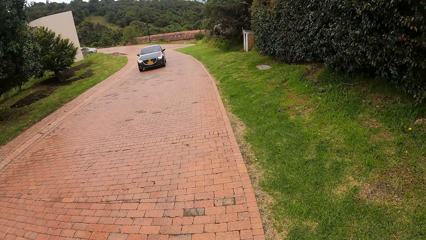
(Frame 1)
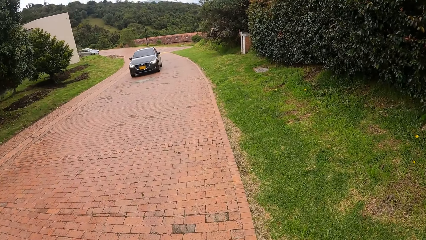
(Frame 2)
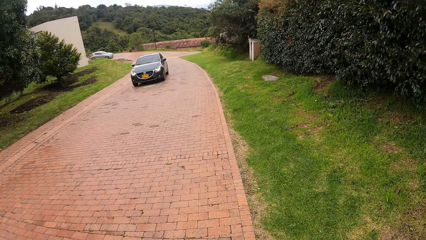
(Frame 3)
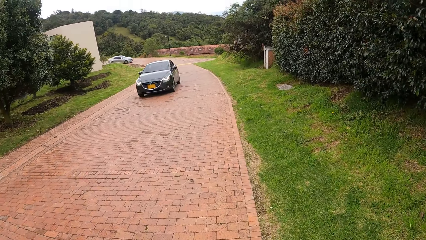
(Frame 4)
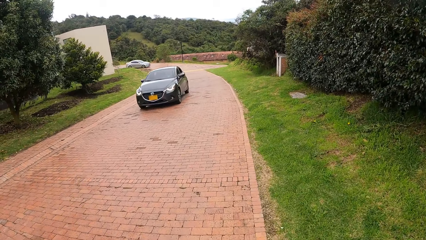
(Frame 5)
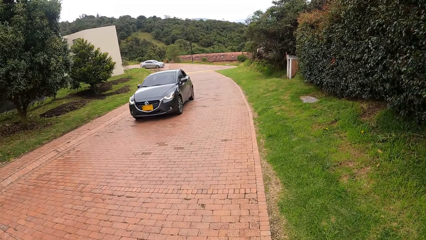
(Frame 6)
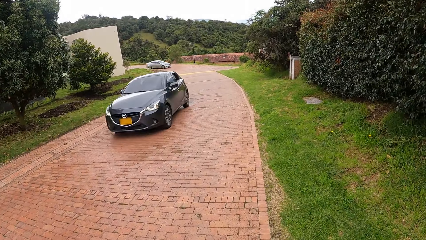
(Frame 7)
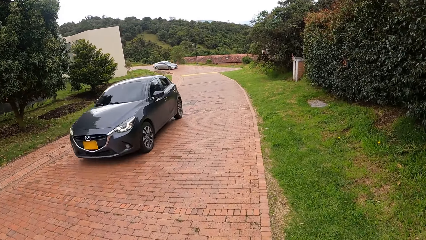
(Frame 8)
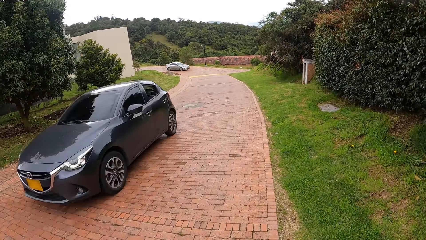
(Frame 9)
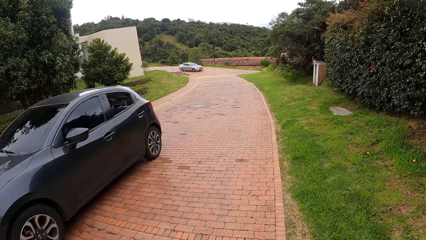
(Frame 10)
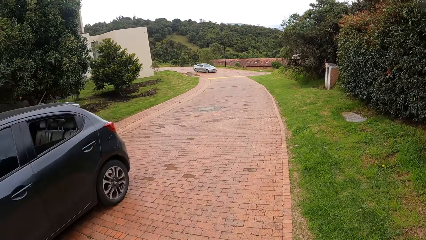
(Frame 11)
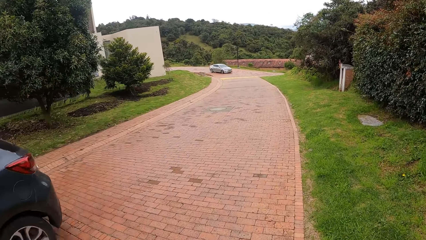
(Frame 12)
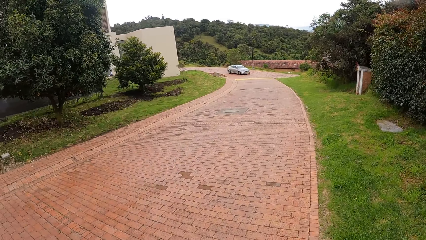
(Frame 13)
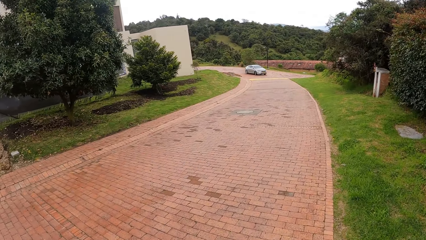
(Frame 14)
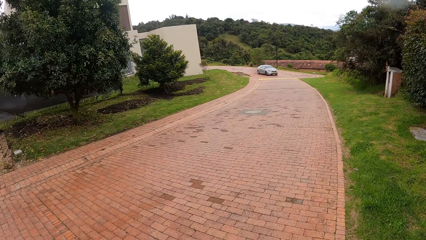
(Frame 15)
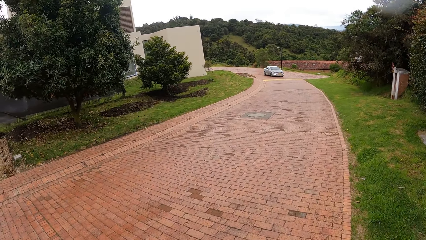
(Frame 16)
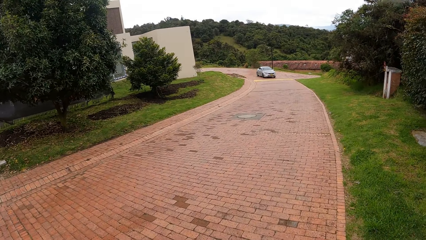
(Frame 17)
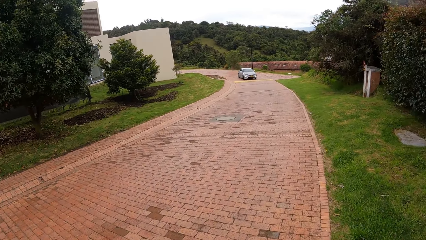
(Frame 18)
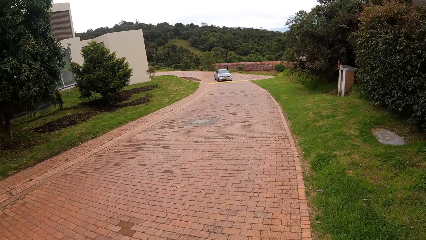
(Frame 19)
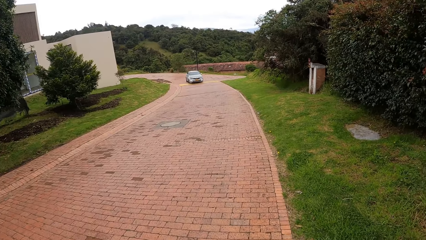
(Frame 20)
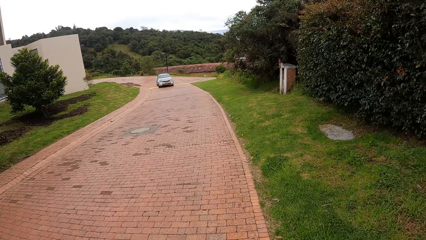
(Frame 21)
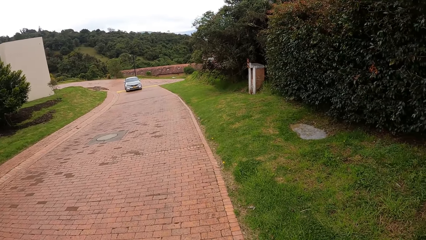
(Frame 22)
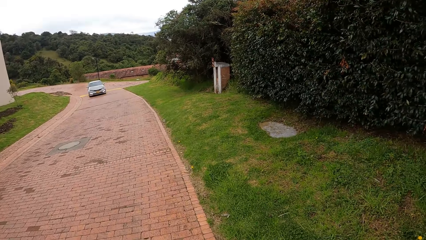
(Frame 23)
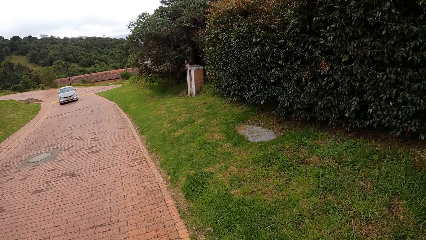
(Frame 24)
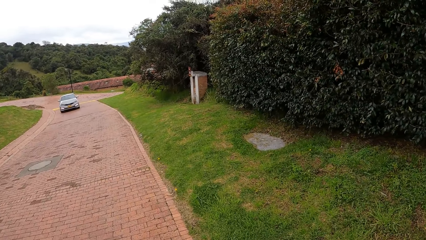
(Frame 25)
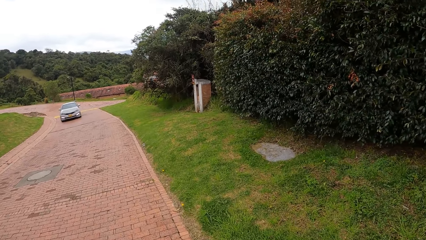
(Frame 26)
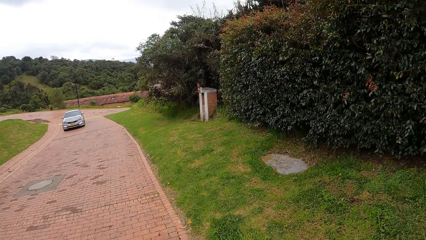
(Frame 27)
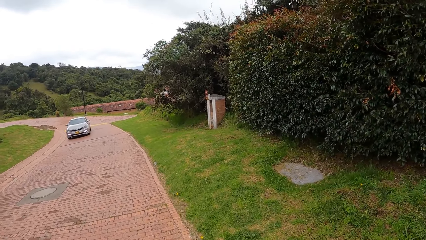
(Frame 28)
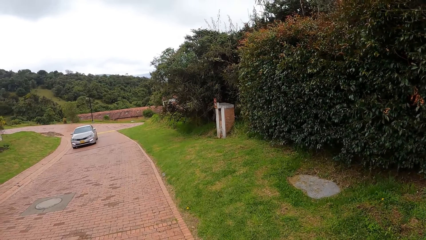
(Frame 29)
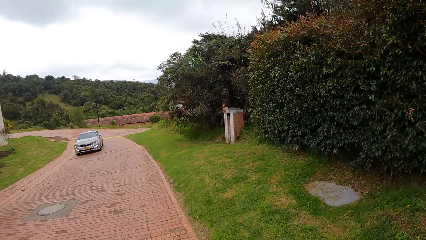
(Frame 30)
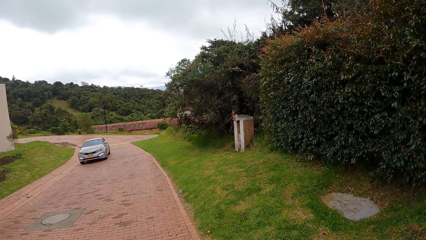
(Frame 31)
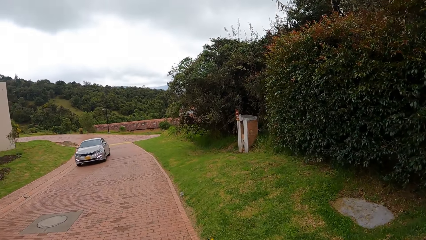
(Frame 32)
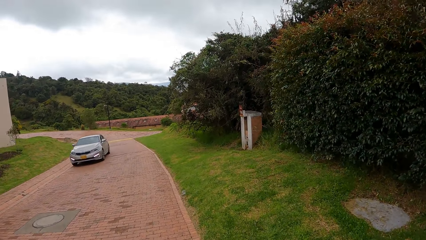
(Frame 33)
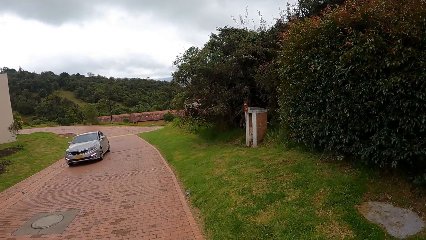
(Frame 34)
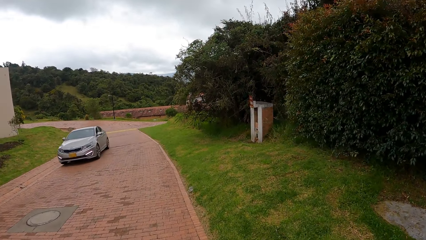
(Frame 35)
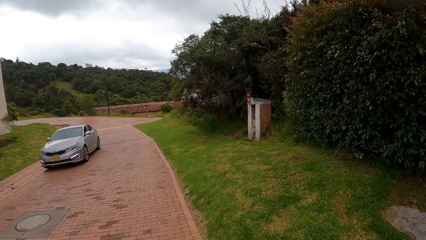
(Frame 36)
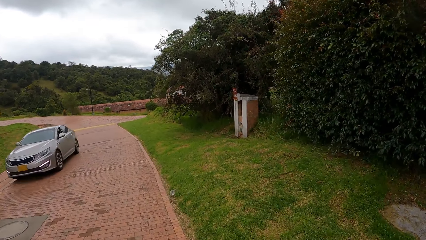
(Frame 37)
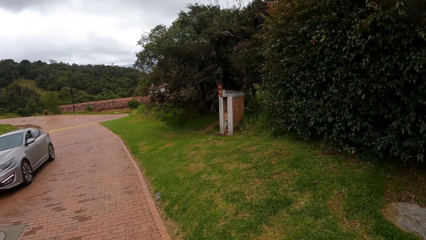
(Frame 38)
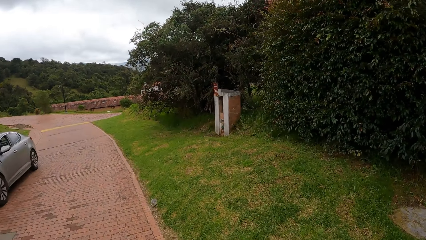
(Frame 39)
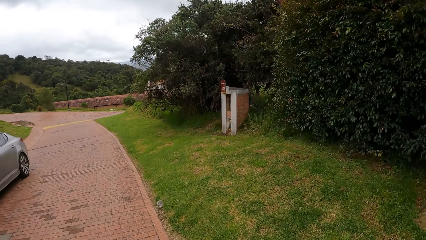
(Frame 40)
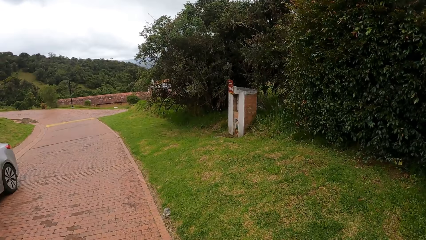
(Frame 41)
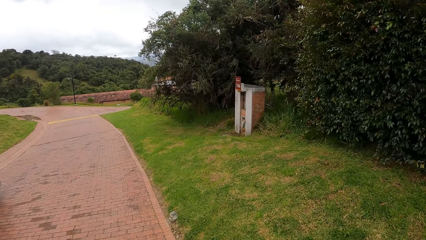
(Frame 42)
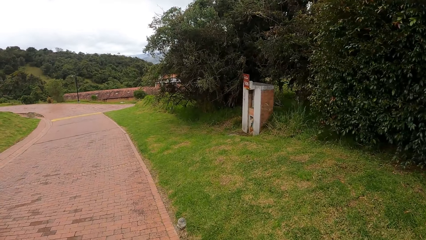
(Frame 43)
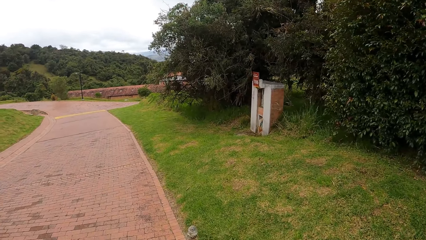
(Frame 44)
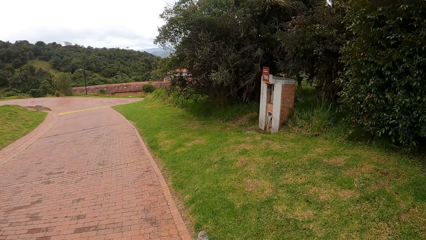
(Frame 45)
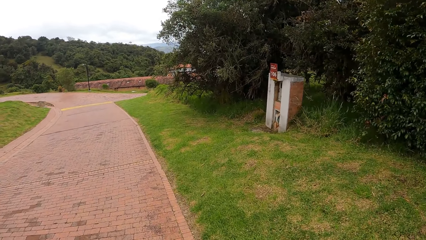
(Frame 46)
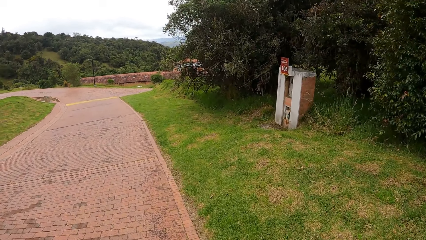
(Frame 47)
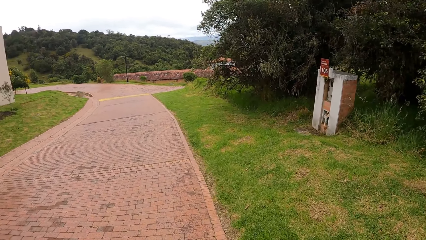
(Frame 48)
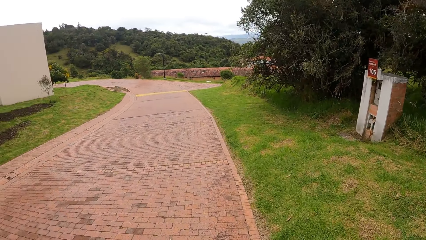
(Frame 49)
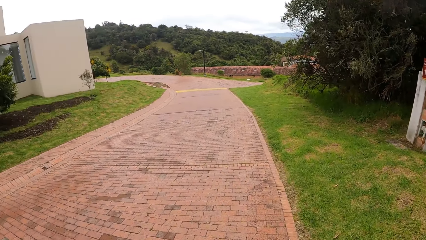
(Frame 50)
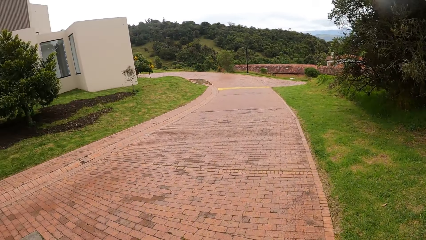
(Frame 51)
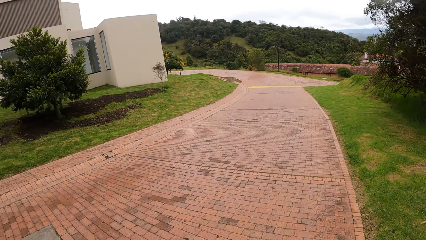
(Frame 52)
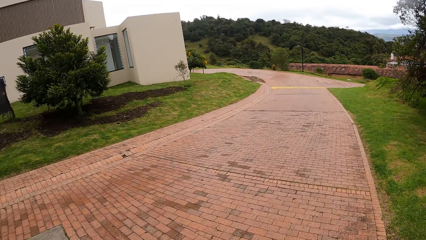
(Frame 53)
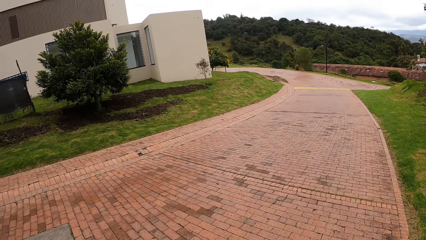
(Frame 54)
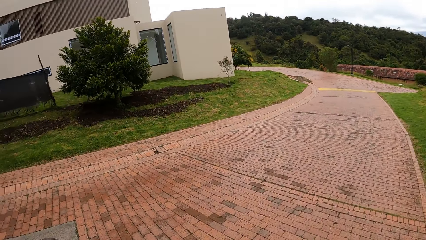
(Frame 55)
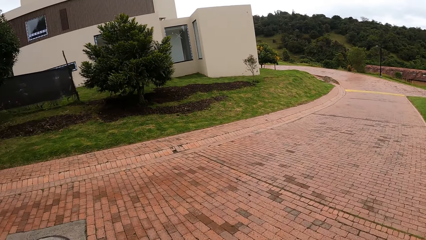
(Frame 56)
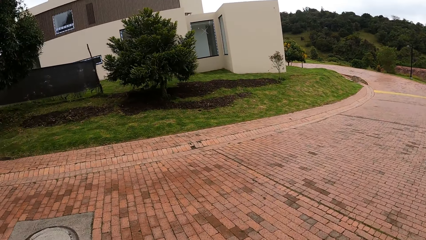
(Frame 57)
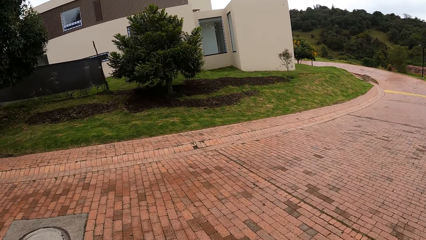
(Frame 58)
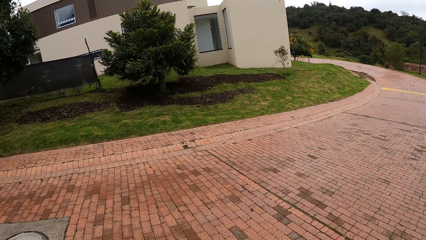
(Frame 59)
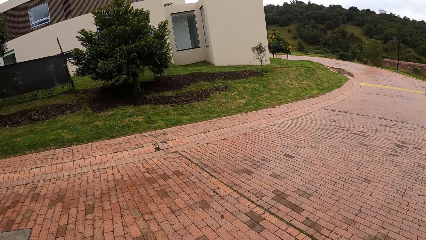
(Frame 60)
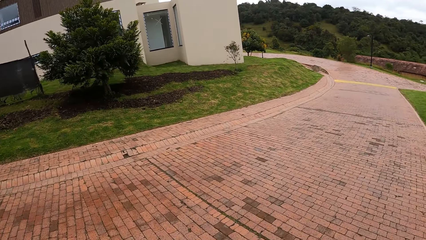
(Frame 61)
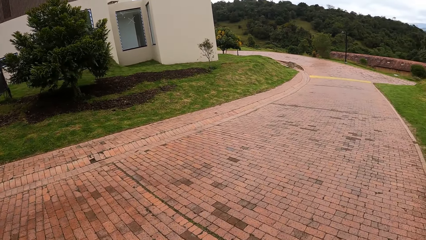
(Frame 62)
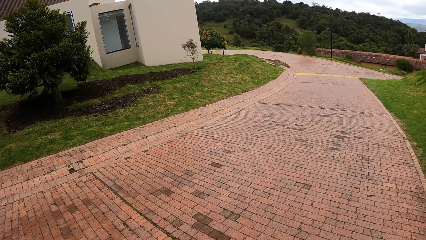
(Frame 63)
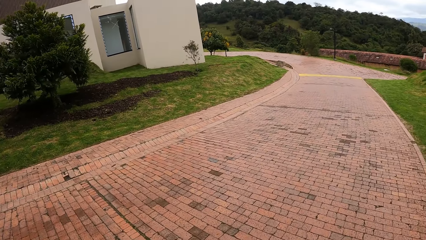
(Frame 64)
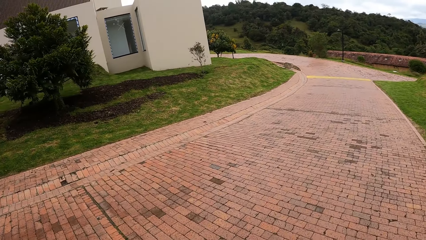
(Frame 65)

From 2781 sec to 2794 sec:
A car drives past the camera wearer. Another car drives past the camera wearer.
